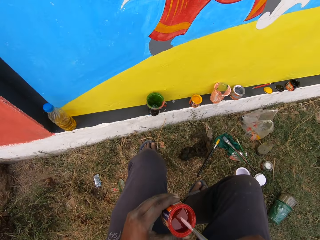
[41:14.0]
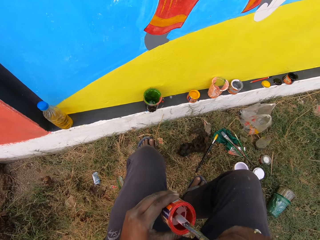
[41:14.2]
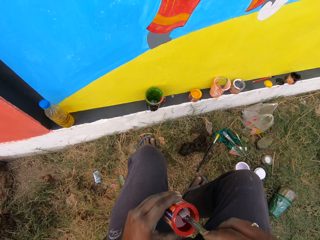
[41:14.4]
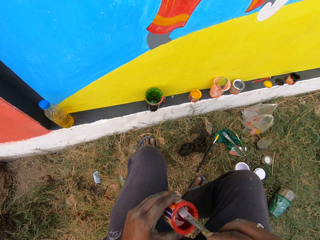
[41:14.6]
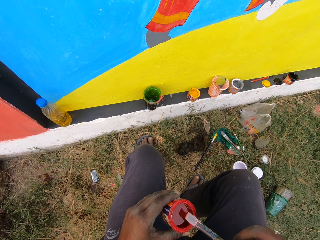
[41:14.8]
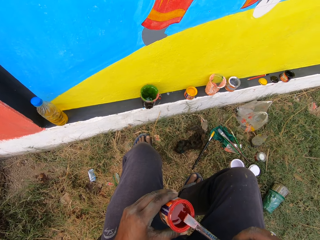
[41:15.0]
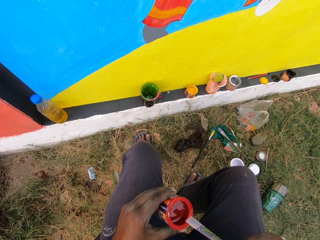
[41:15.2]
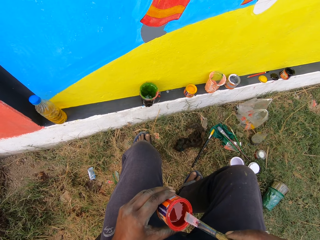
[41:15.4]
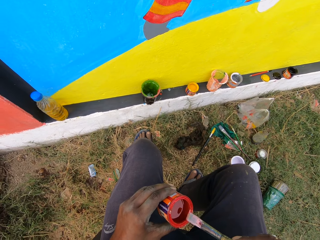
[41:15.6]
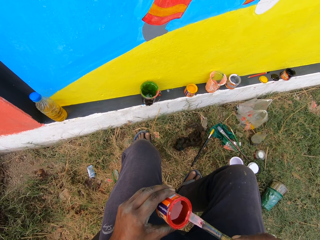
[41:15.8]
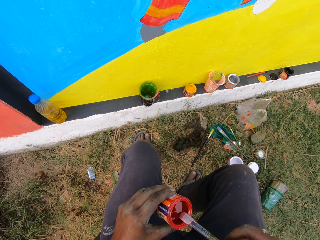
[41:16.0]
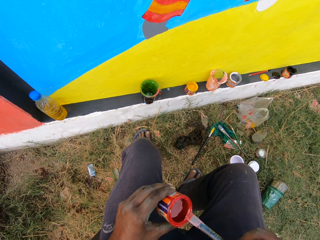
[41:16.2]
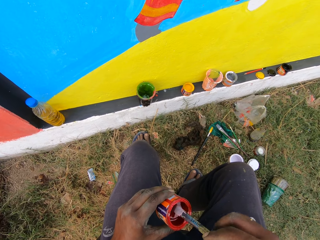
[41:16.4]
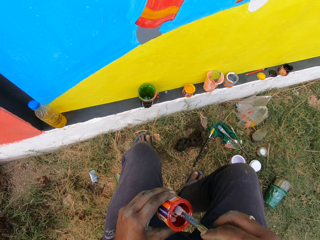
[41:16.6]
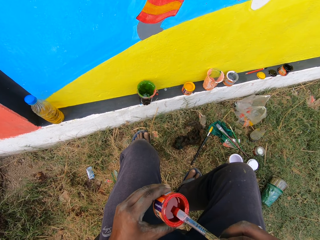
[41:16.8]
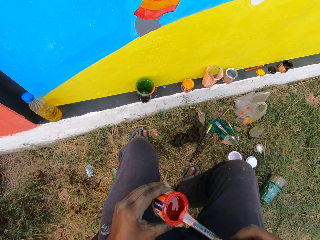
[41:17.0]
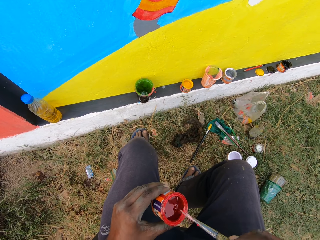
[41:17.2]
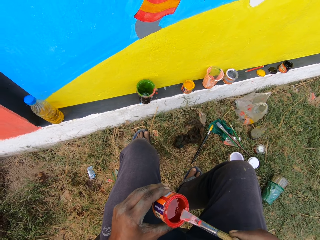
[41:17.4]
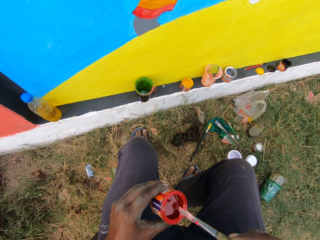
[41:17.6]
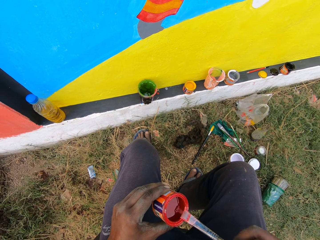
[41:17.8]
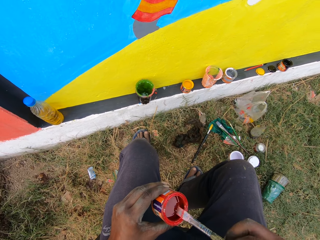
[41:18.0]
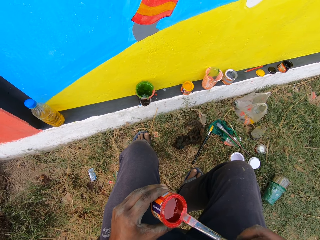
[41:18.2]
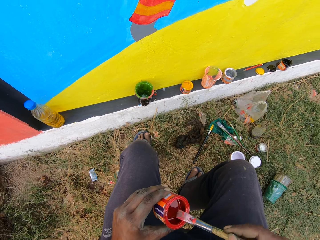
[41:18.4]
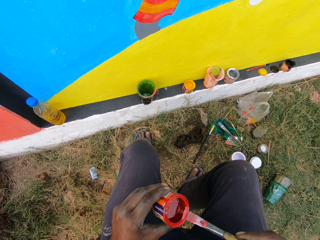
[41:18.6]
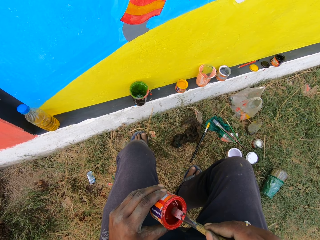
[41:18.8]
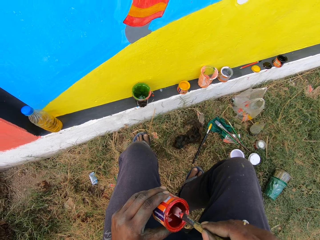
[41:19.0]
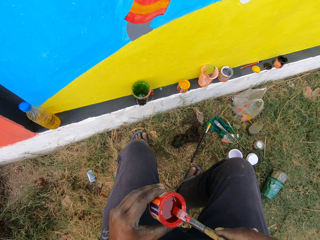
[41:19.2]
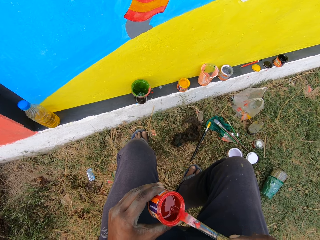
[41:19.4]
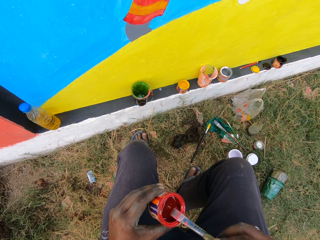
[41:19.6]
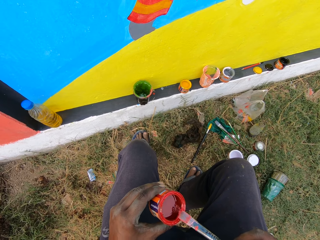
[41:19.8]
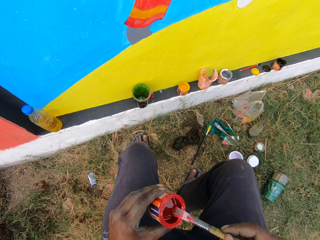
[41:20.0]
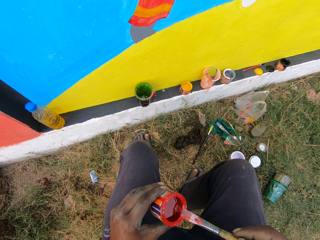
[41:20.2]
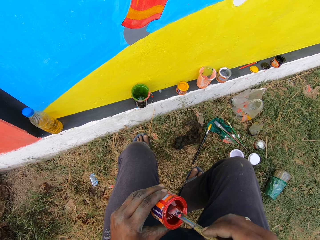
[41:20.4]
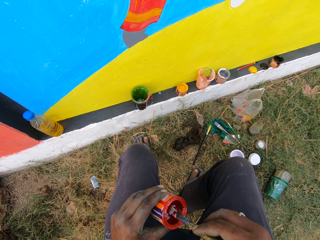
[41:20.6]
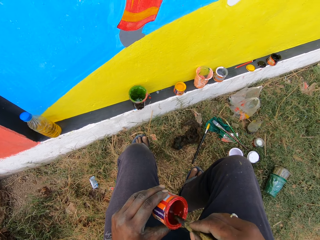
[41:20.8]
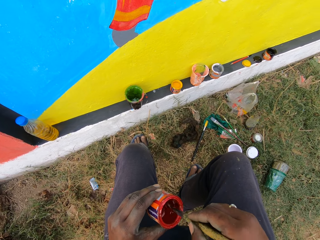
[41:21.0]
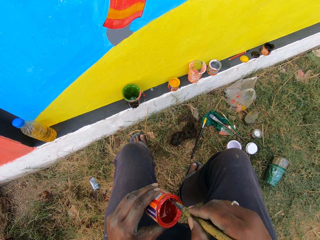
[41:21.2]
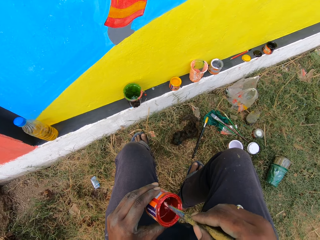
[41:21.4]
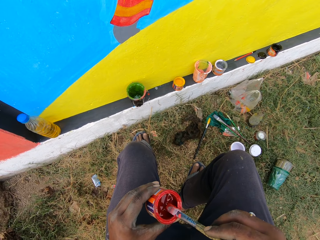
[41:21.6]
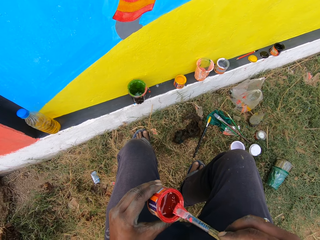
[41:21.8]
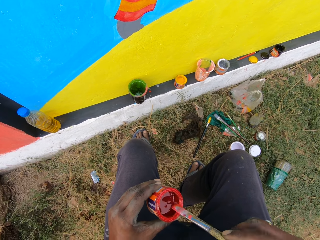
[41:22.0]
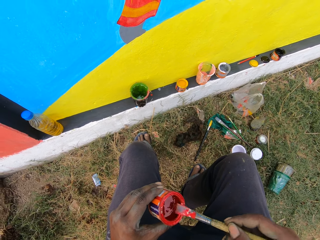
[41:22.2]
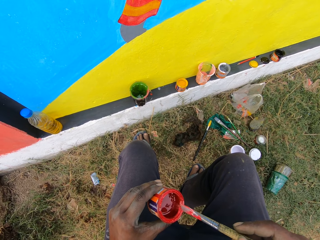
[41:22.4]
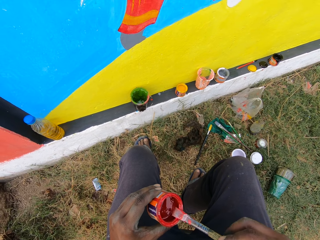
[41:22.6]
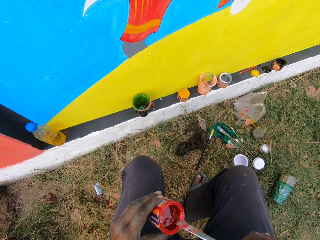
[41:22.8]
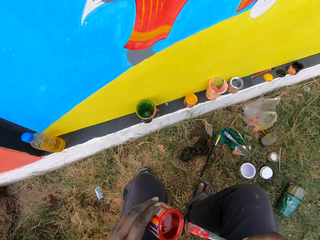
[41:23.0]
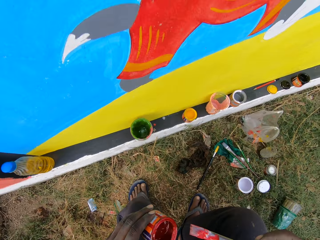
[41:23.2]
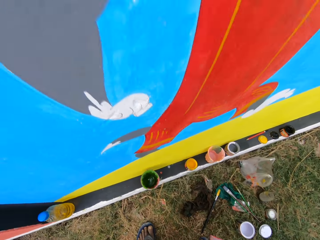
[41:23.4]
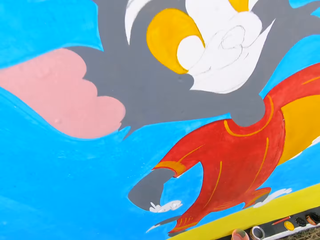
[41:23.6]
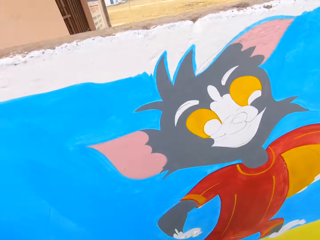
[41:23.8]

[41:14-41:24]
The camera wearer loads the paint brush with paint from the paint can.

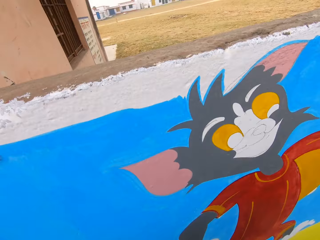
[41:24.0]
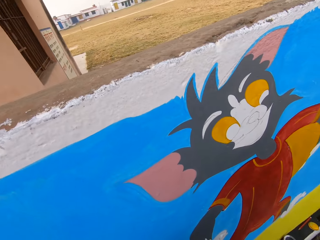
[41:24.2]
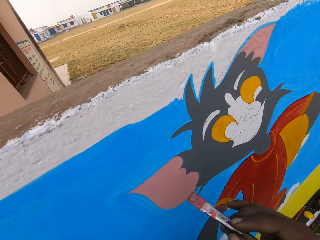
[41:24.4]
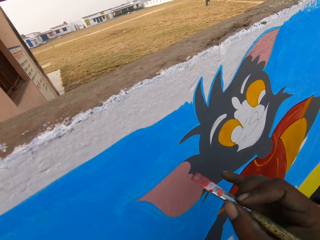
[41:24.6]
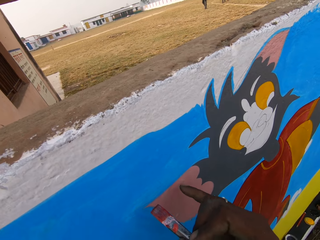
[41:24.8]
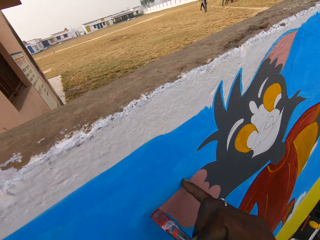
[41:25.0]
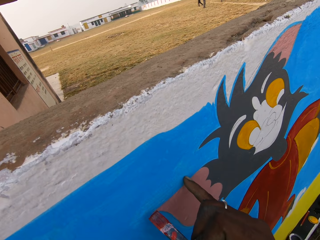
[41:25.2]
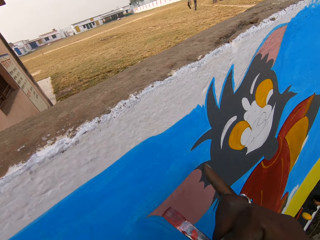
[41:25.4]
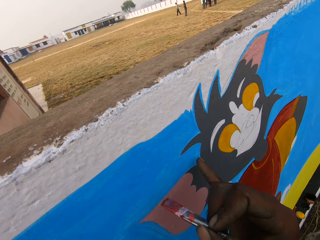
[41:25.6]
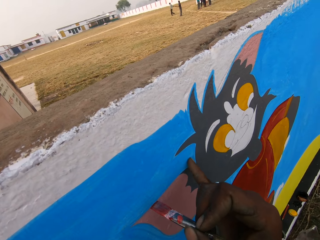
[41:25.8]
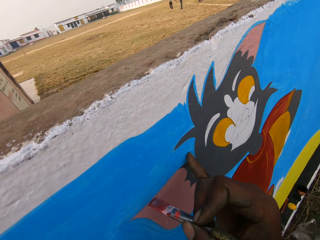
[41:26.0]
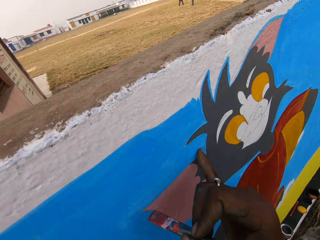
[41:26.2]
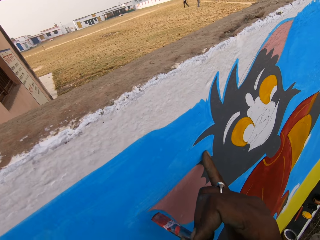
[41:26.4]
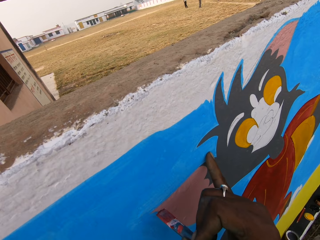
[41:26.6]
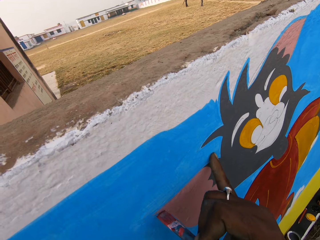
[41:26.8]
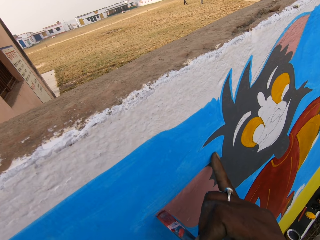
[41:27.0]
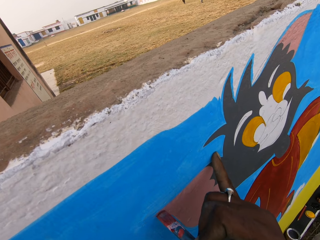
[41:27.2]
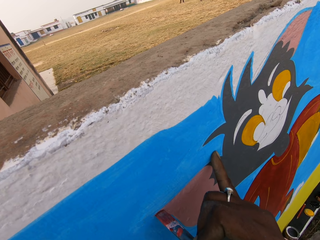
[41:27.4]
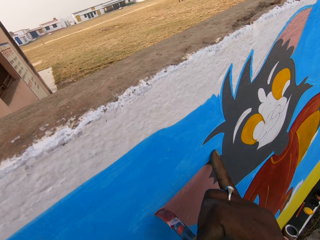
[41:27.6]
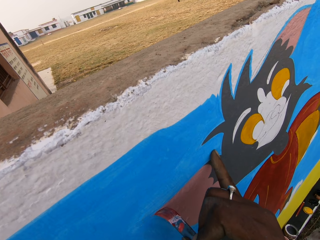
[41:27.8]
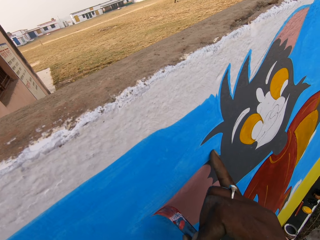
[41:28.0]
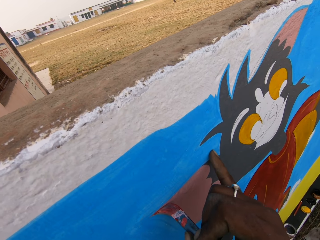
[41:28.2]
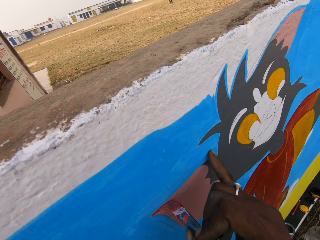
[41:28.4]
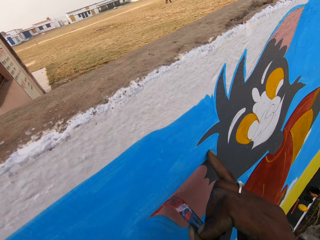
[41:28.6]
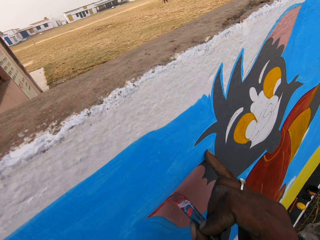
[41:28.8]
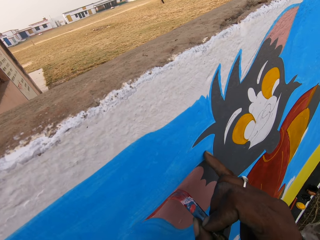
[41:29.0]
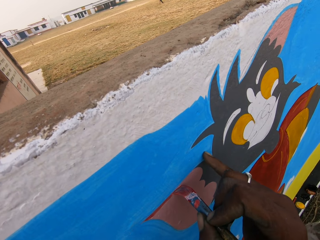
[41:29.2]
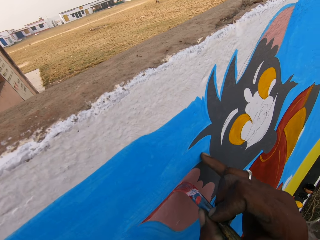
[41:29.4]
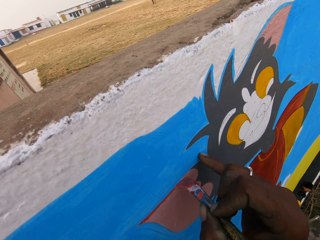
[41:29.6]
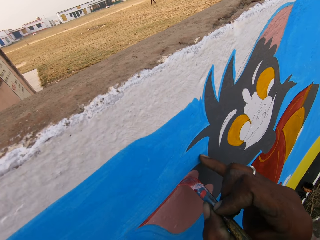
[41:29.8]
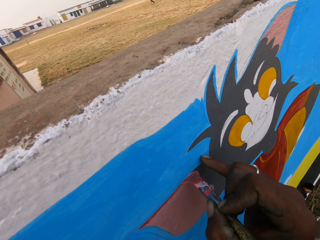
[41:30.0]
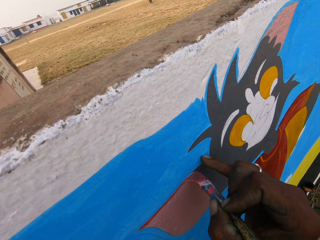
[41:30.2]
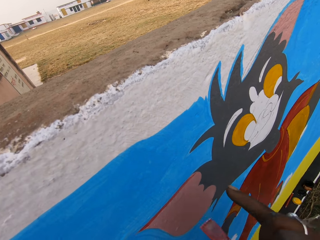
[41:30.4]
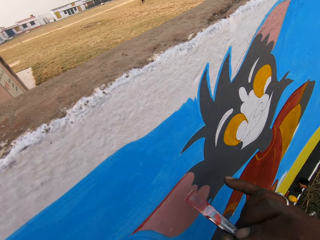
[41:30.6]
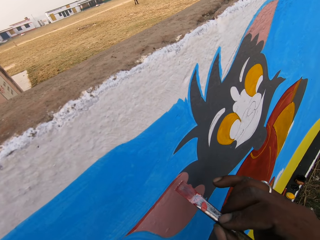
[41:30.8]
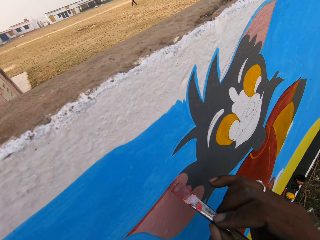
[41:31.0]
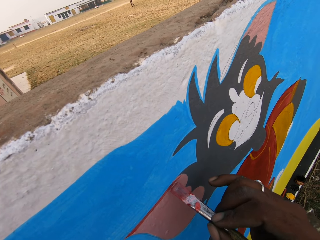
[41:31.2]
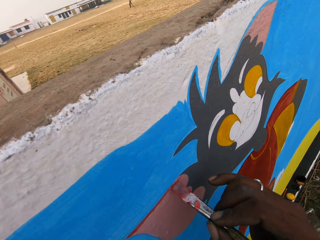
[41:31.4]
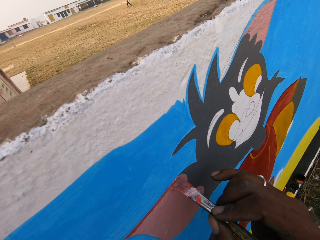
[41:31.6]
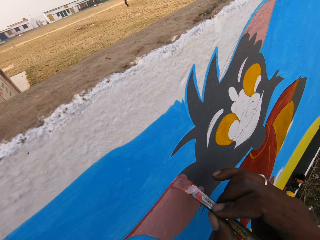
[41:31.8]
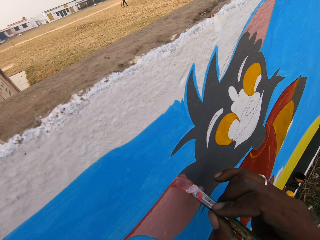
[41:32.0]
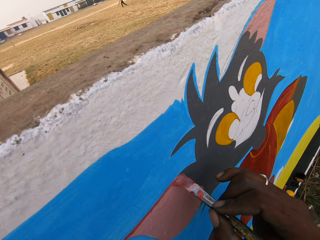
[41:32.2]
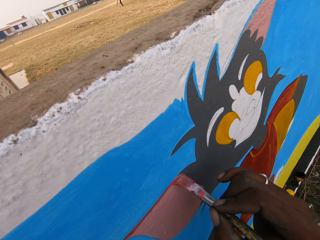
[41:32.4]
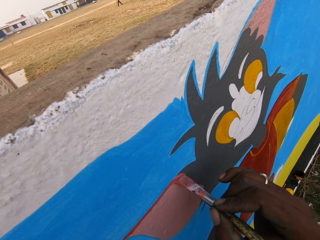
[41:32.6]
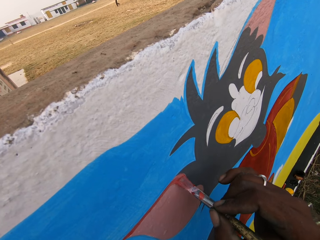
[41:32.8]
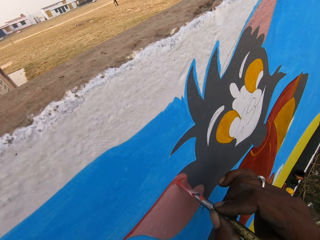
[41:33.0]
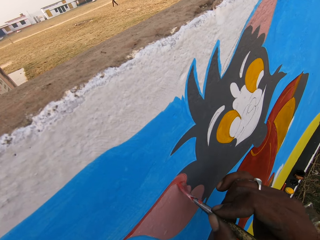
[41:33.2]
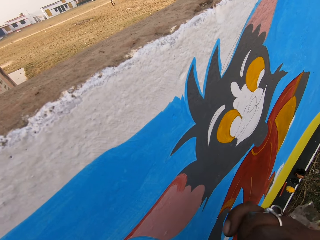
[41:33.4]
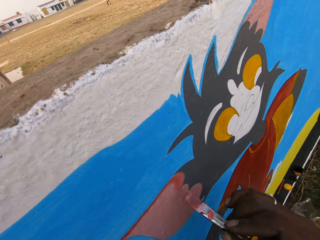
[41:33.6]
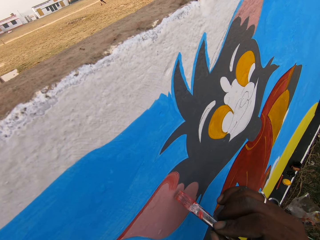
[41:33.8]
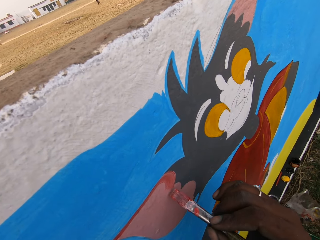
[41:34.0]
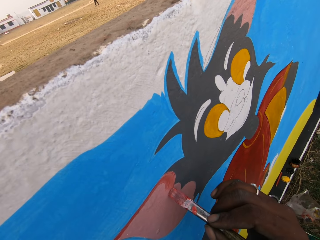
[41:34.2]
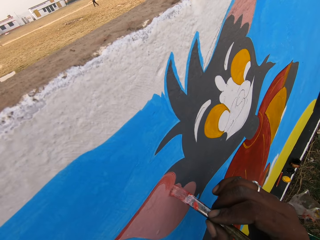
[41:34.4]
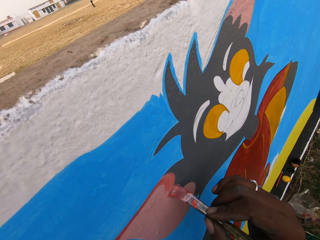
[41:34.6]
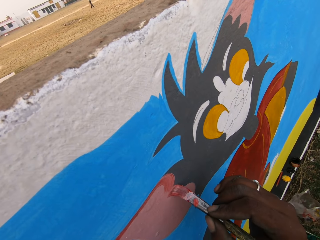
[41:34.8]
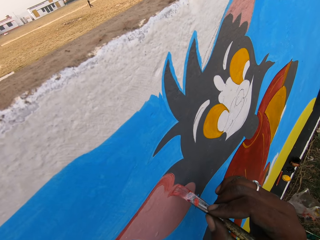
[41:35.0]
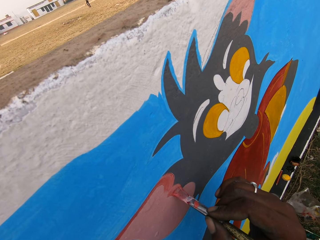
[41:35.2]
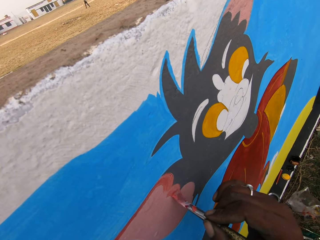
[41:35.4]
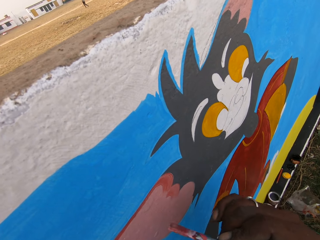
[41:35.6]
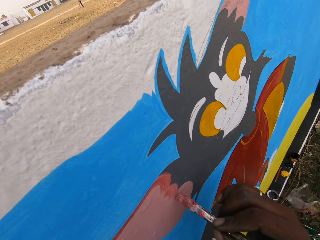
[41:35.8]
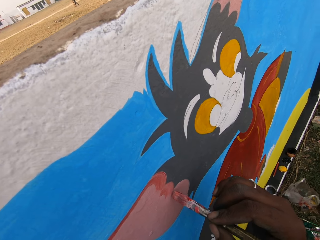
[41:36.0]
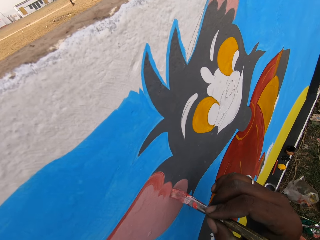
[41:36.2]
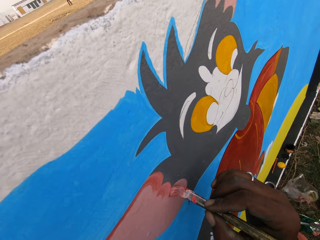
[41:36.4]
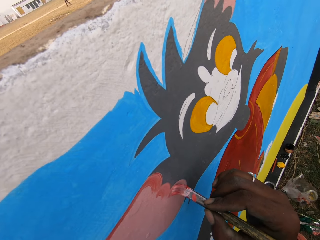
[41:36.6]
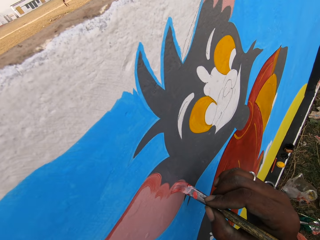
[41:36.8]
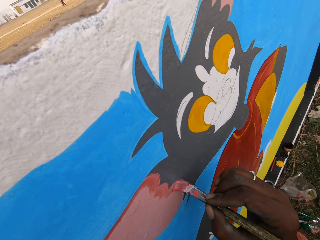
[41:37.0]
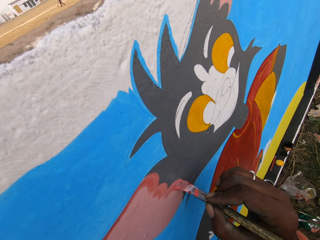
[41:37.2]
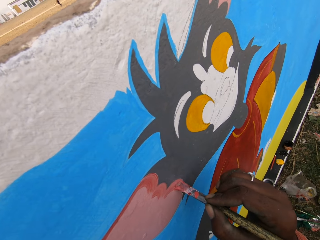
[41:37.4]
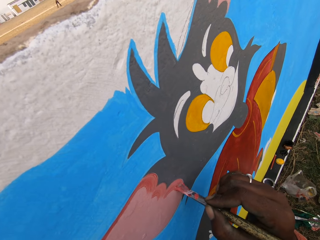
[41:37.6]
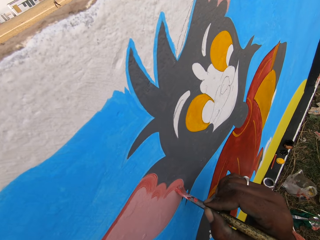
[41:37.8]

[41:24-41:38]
The camera wearer paints the wall with a paint brush.
